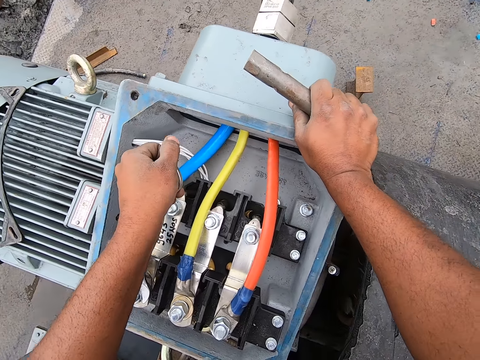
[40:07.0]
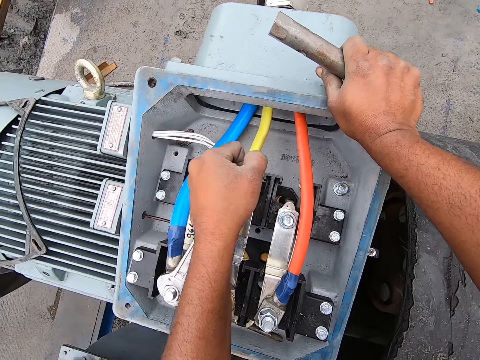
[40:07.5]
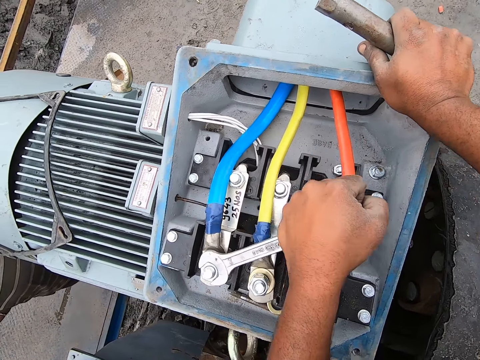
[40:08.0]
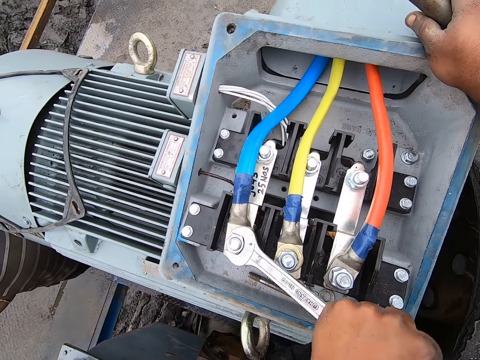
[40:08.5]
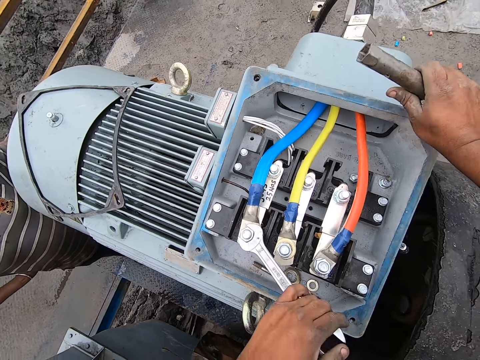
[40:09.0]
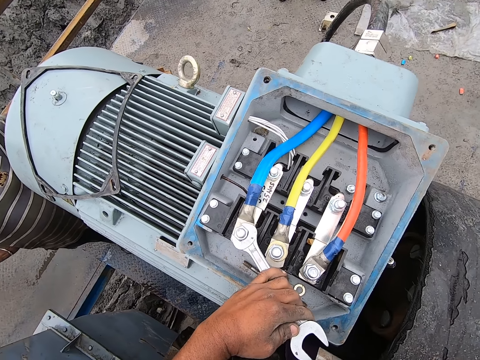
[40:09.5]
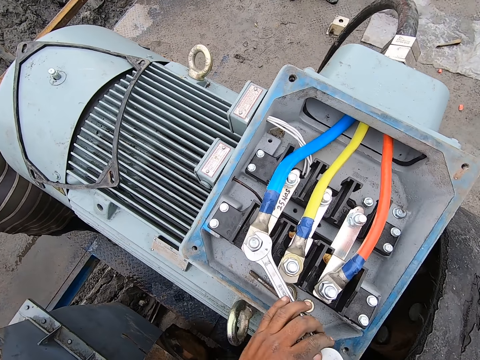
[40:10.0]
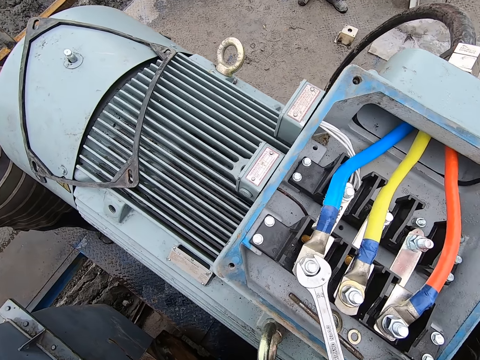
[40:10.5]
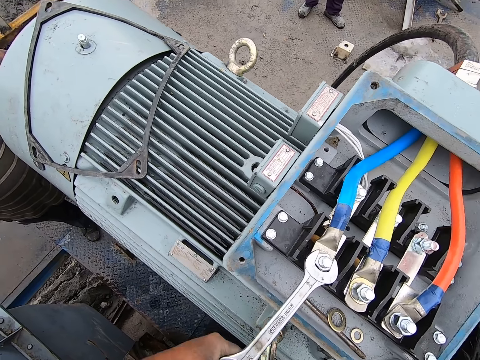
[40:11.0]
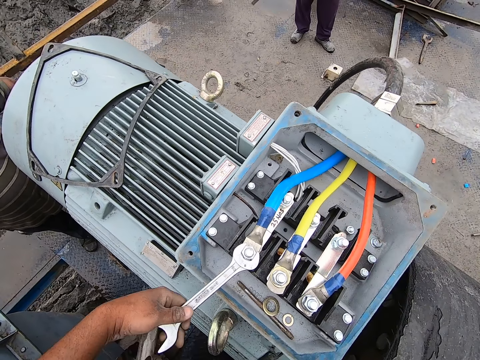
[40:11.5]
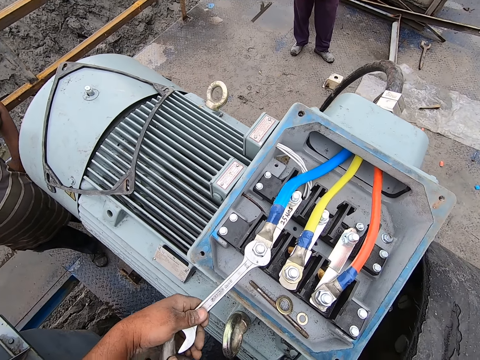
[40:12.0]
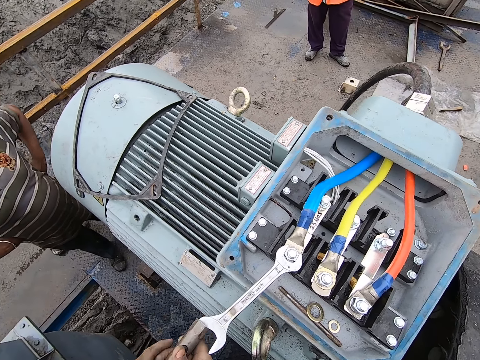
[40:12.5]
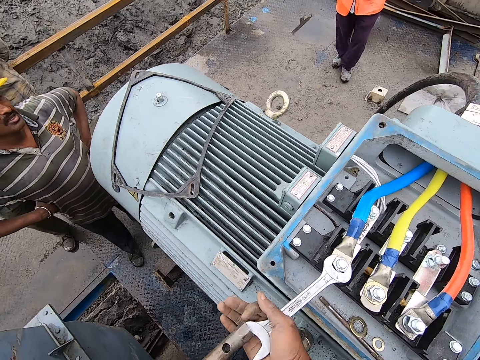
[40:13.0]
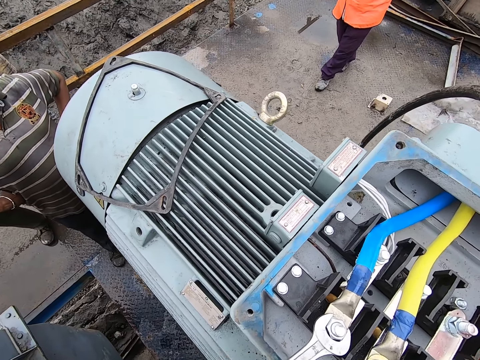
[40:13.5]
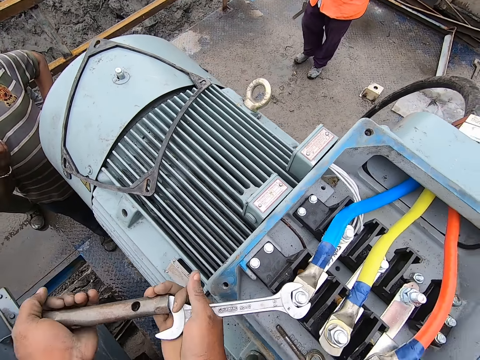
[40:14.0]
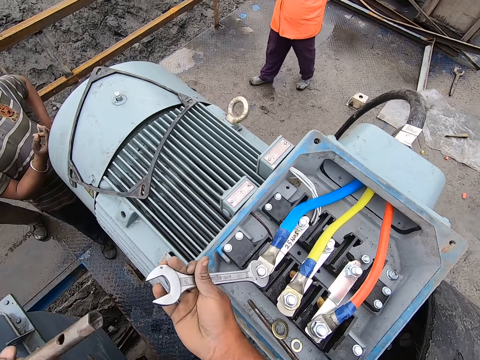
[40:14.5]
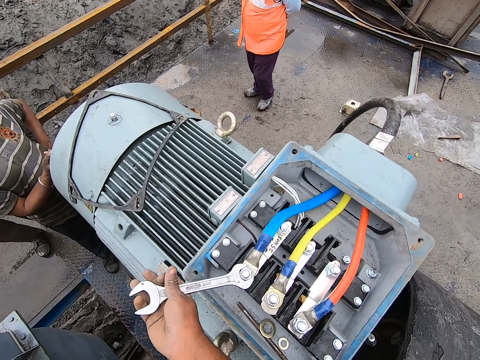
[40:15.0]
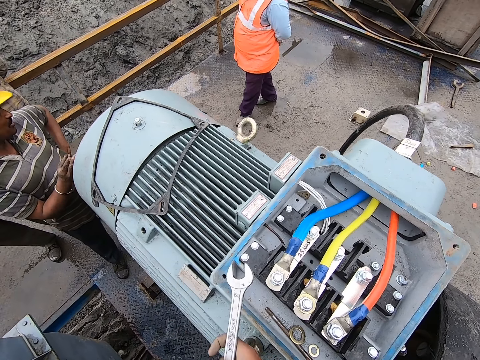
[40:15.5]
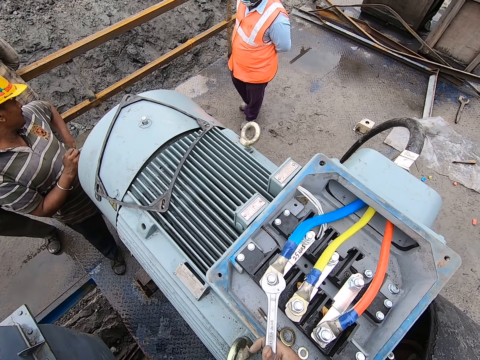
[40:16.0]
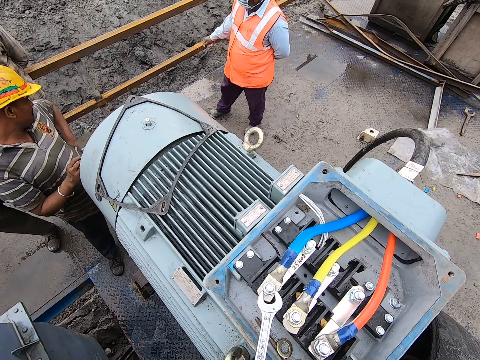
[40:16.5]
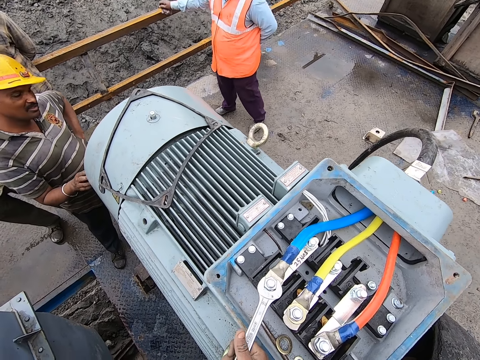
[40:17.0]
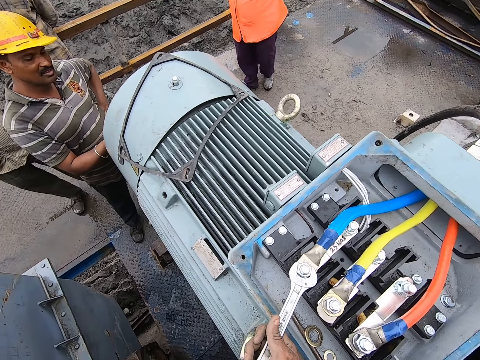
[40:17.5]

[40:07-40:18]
The camera wearer supports the spanner with a wrench. He fixes the nut with the spanner and the wrench. He holds the spanner with his right hand. He removes the wrench from the spanner. He shakes the spanner. He removes the spanner from the nut.

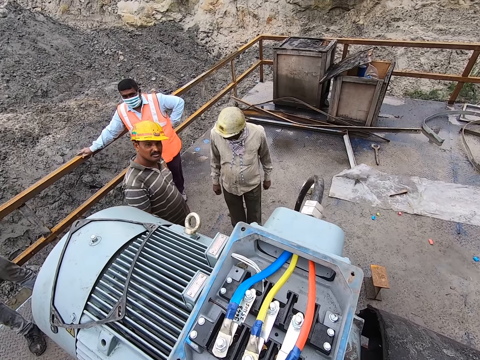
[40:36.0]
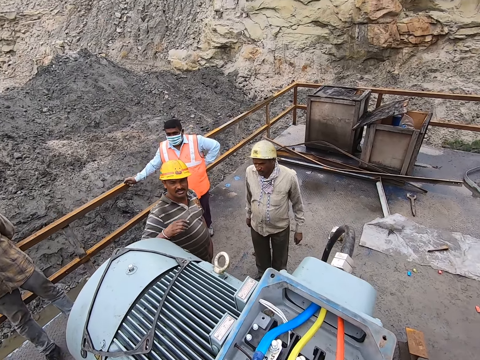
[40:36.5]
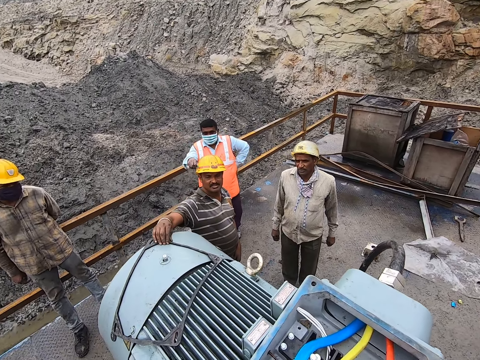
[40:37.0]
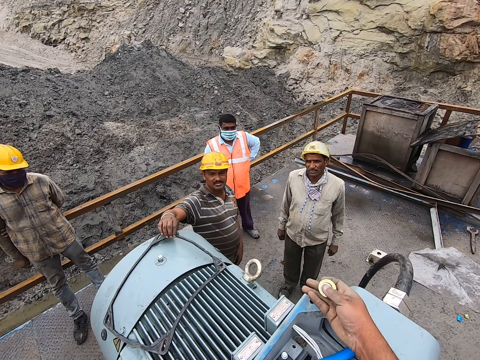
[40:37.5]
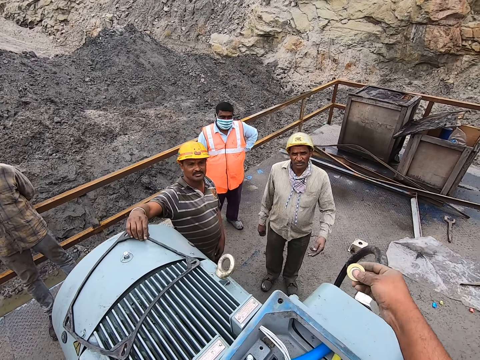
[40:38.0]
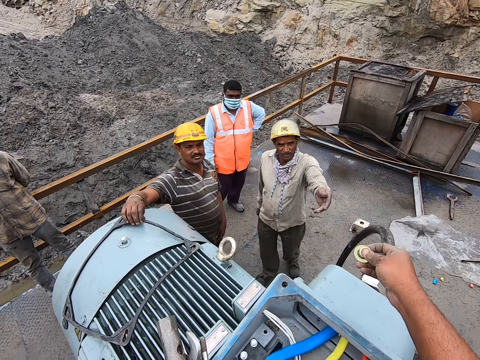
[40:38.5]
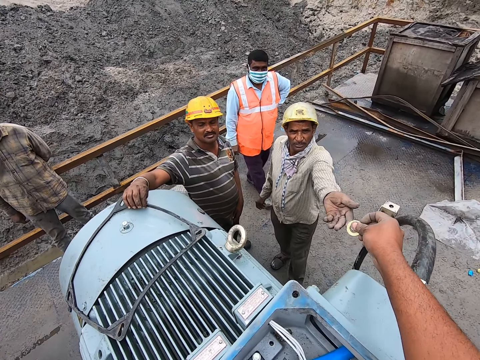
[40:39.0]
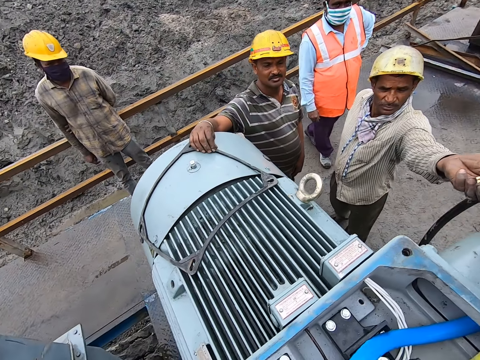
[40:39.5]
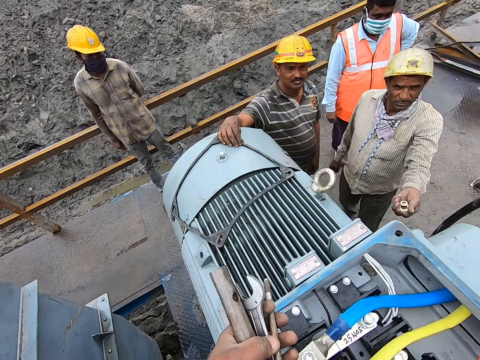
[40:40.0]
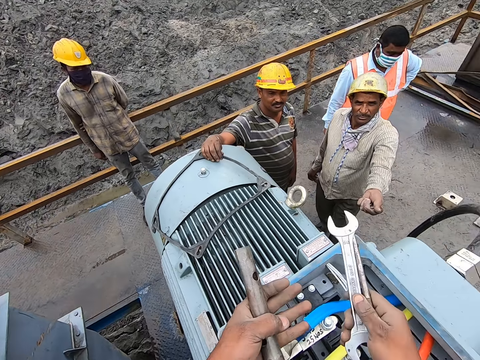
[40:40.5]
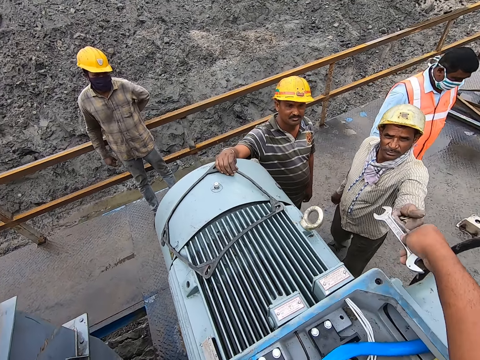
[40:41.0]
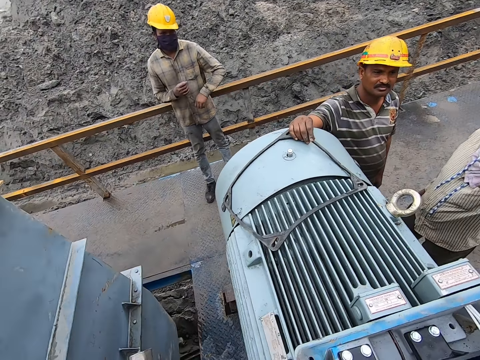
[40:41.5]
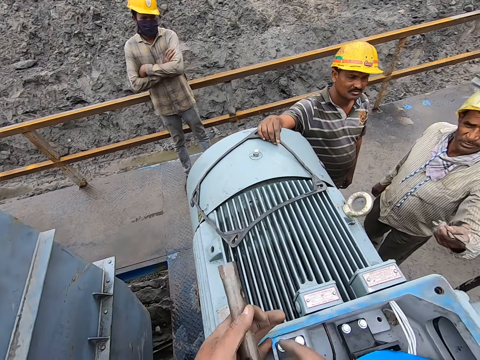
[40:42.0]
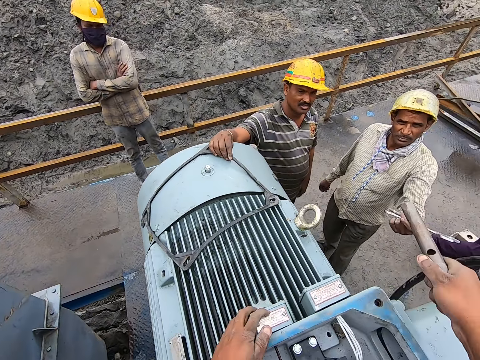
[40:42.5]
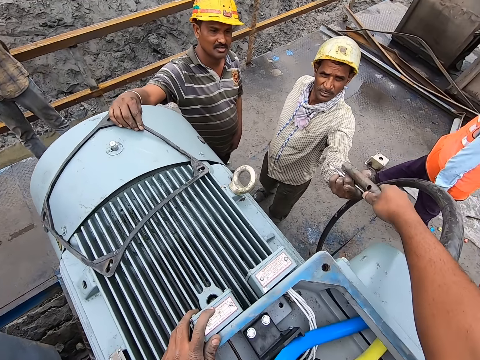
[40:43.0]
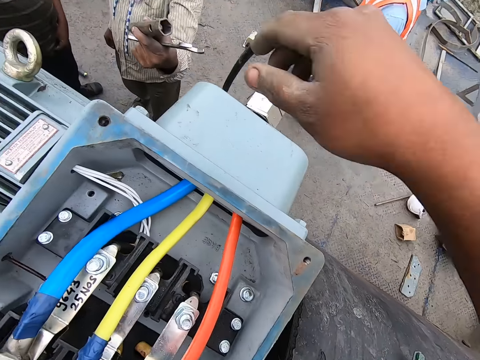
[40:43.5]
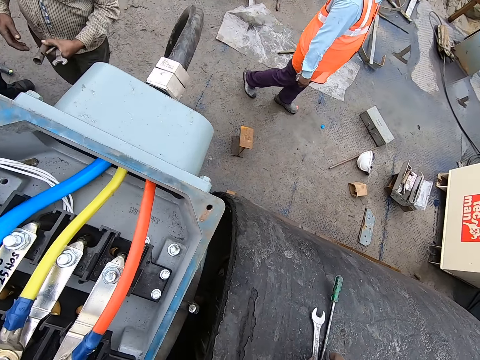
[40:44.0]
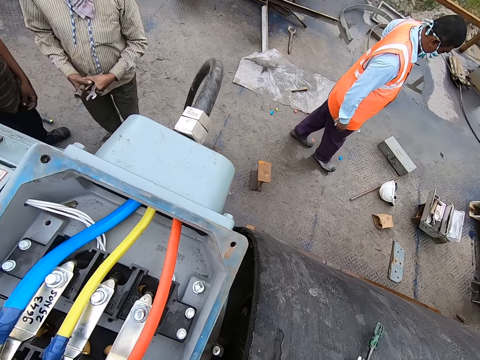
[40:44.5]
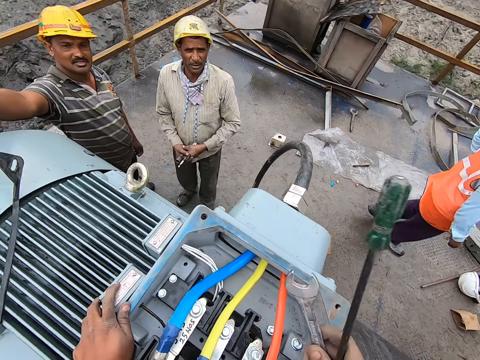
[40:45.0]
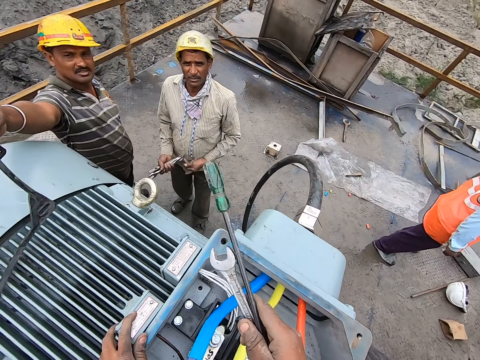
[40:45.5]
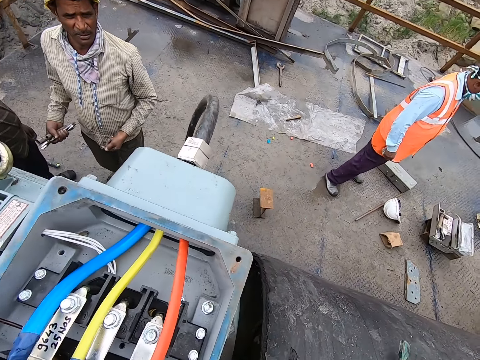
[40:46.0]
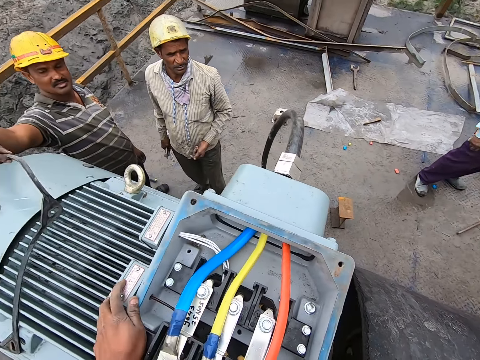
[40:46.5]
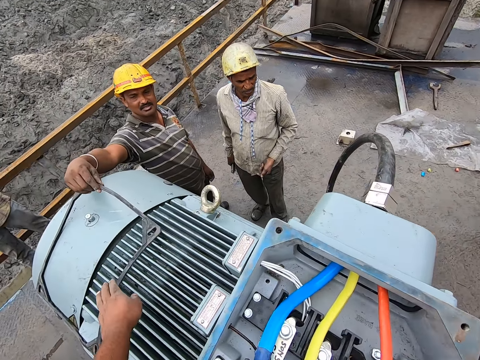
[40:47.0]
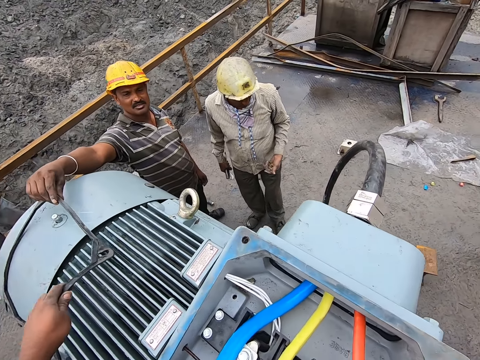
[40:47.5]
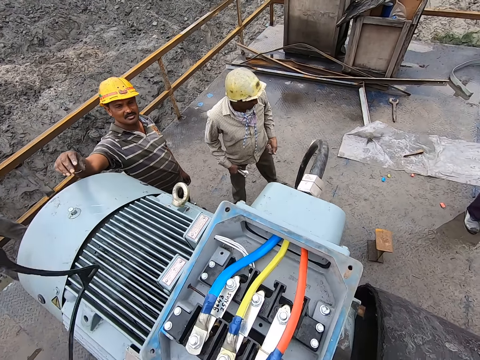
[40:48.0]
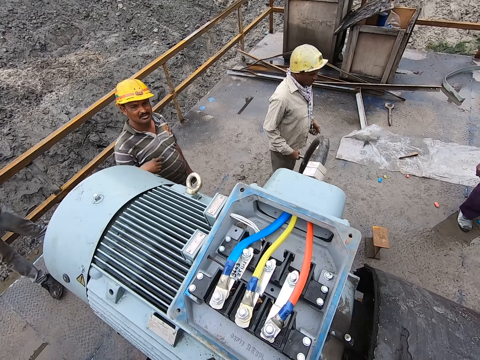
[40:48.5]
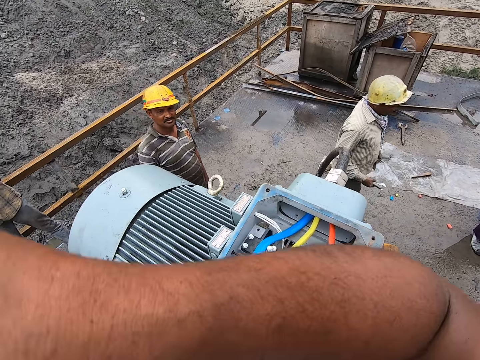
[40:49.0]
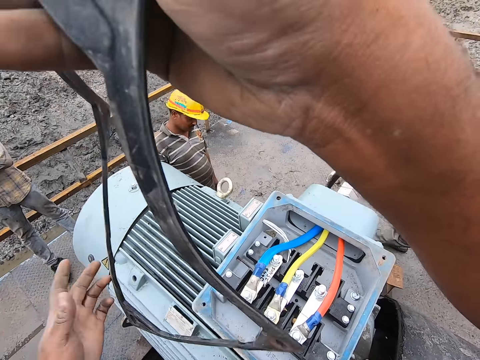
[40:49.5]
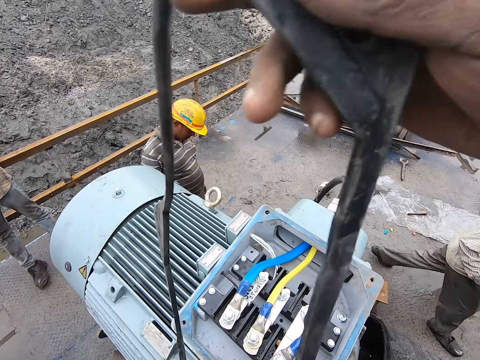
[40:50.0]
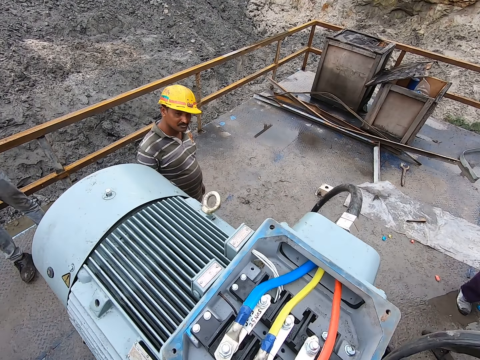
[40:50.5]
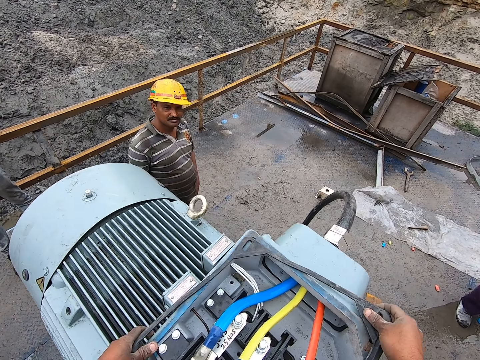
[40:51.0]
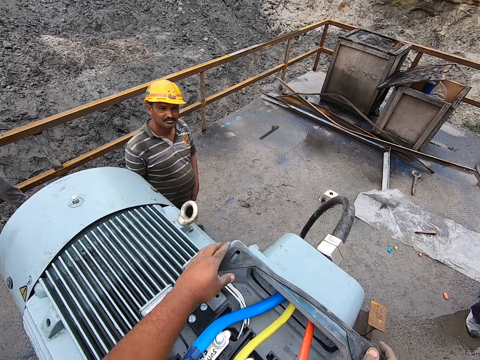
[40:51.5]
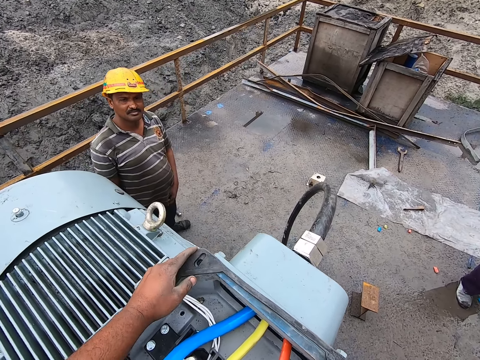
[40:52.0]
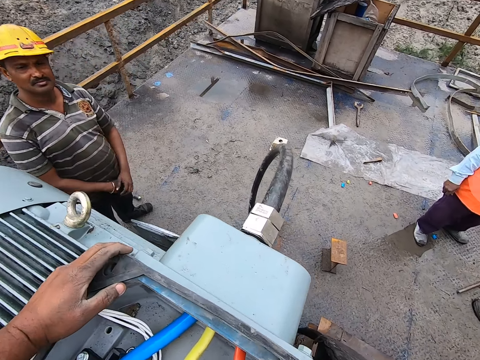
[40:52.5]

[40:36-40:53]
A person holds a rubber gasket on top of the machine. The camera wearer passes the ring nut to a man. He picks a spanner from his left hand. He passes the spanner to the man. He passes a wrench to his right hand. He passes the wrench to the man. He picks another spanner and picks a screwdriver. He puts down the screwdriver and wrench. The man gives the camera wearer a rubber strip. Another man walks. The camera wearer fits the rubber on the engine. He spreads the rubber strip.
